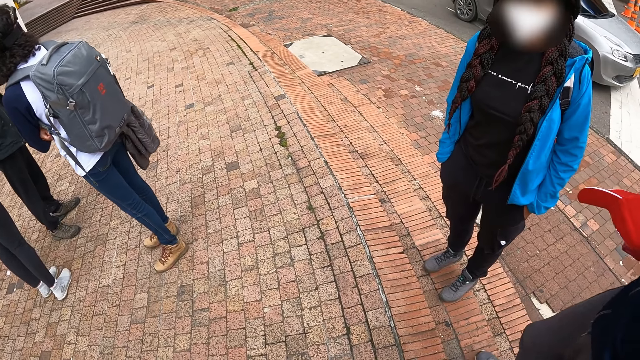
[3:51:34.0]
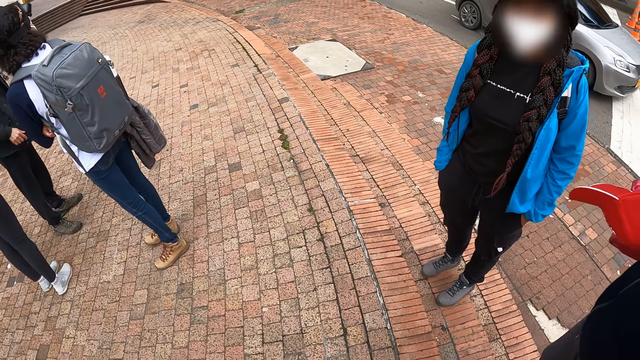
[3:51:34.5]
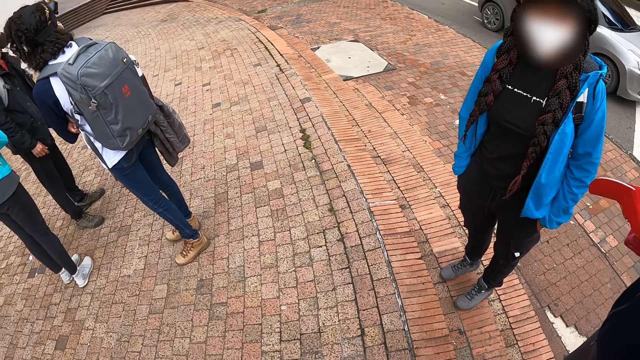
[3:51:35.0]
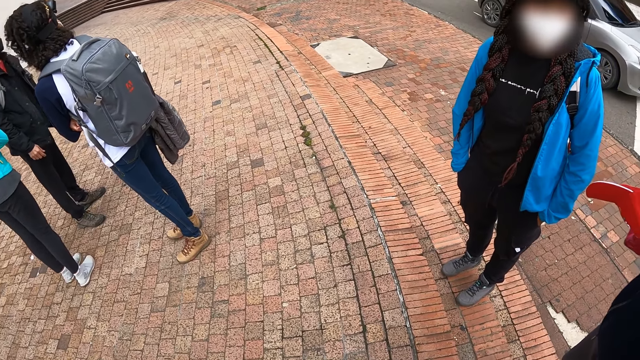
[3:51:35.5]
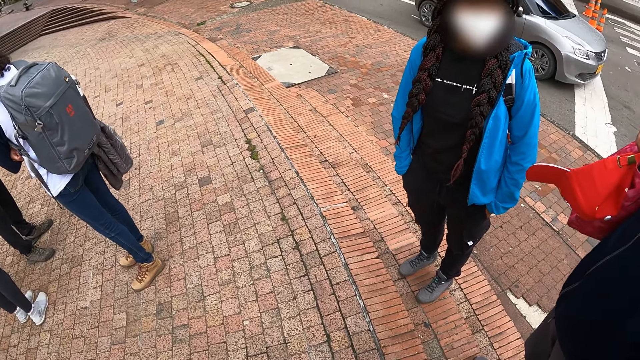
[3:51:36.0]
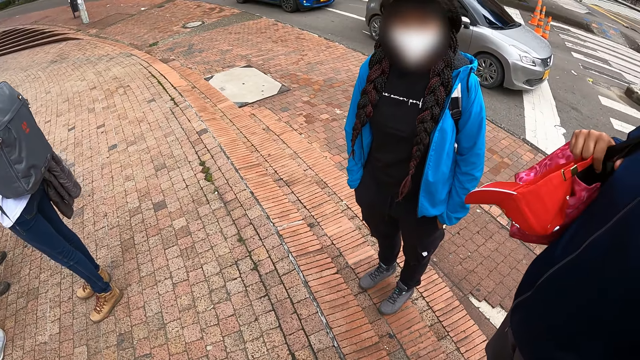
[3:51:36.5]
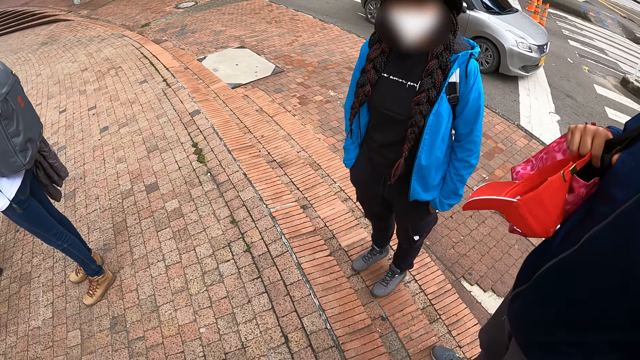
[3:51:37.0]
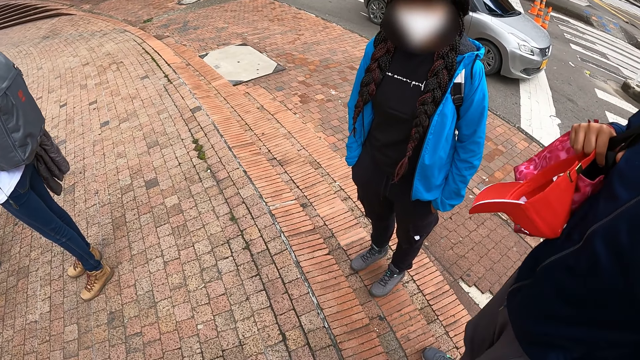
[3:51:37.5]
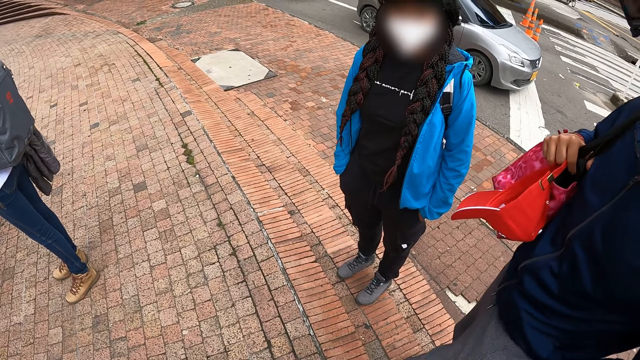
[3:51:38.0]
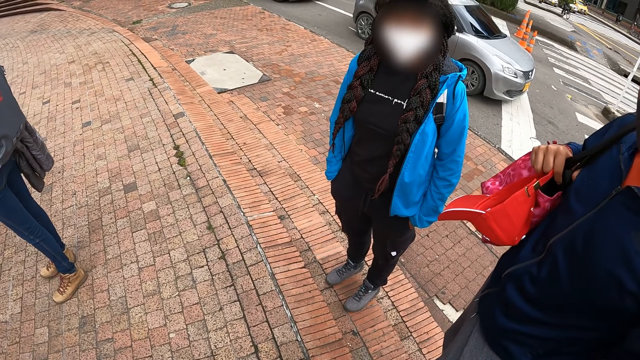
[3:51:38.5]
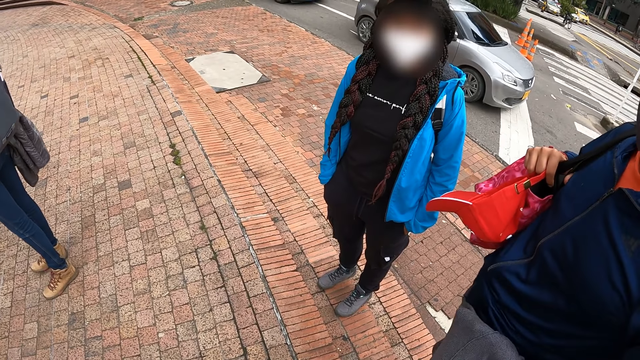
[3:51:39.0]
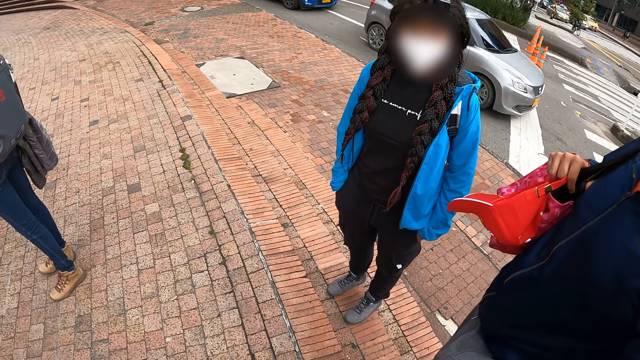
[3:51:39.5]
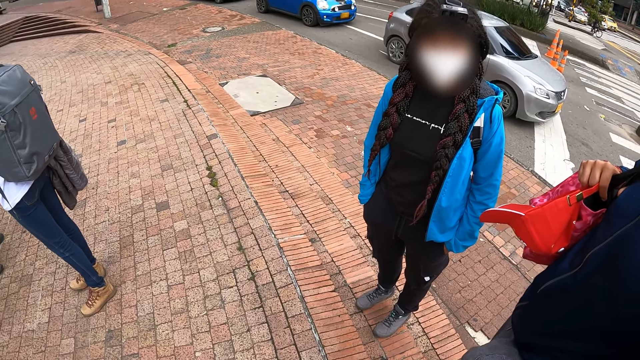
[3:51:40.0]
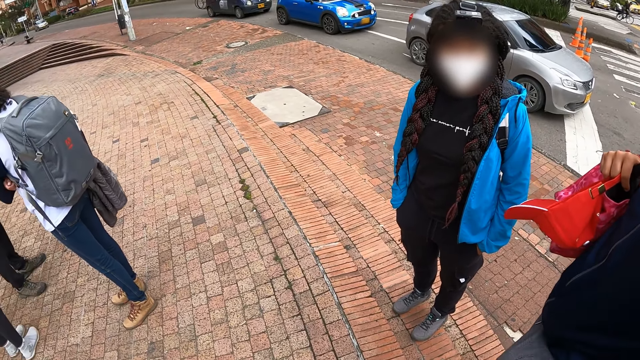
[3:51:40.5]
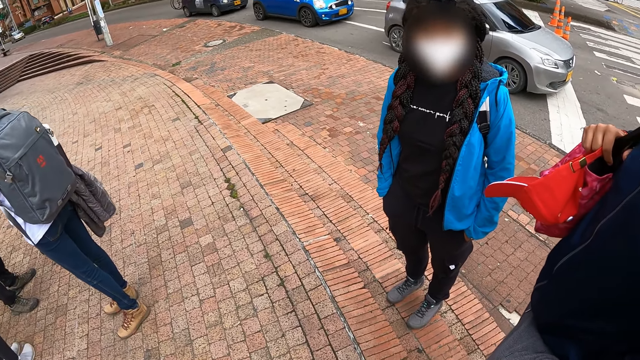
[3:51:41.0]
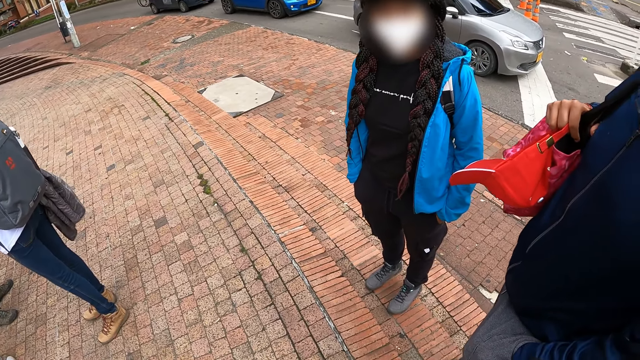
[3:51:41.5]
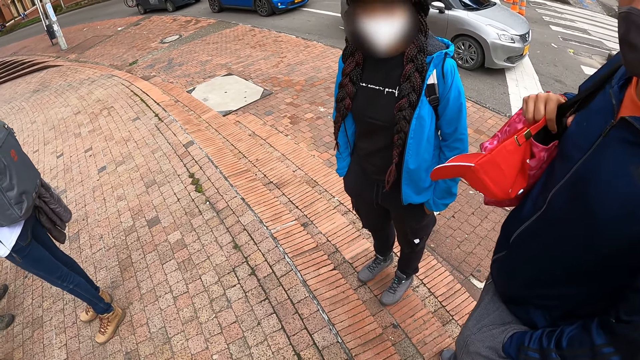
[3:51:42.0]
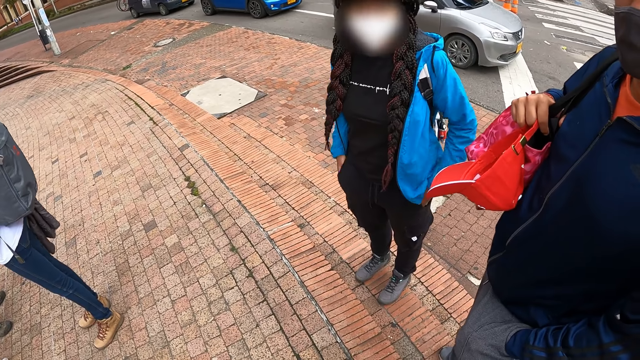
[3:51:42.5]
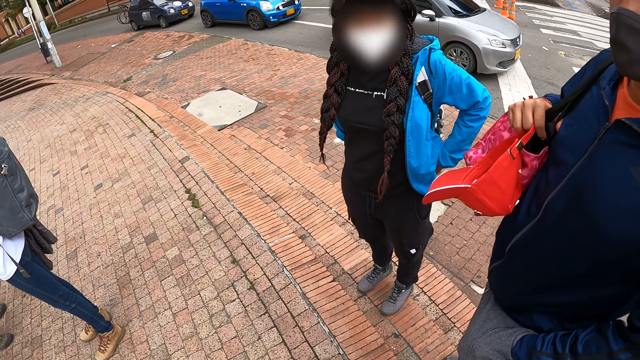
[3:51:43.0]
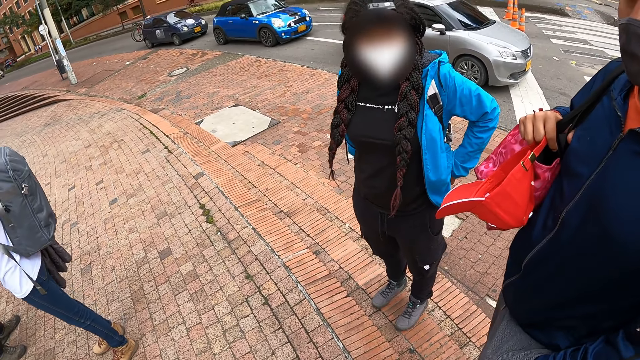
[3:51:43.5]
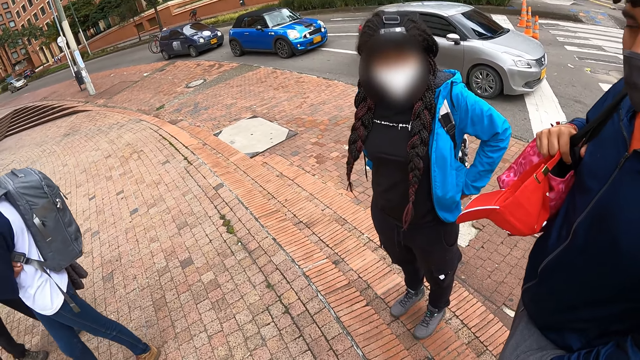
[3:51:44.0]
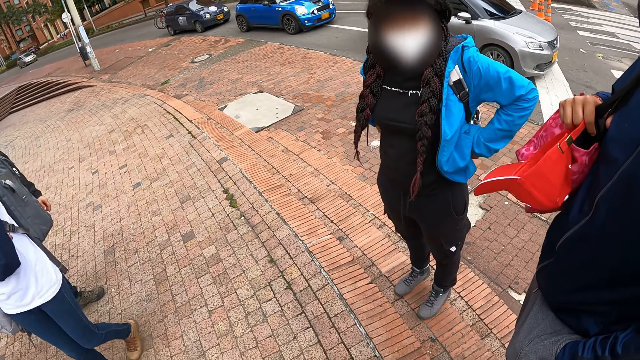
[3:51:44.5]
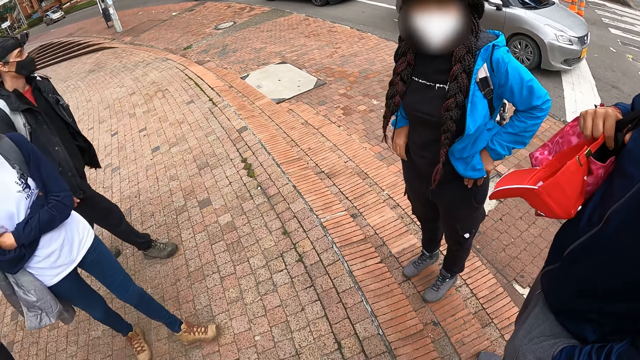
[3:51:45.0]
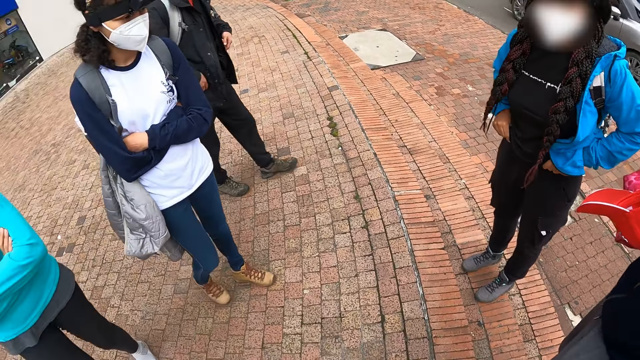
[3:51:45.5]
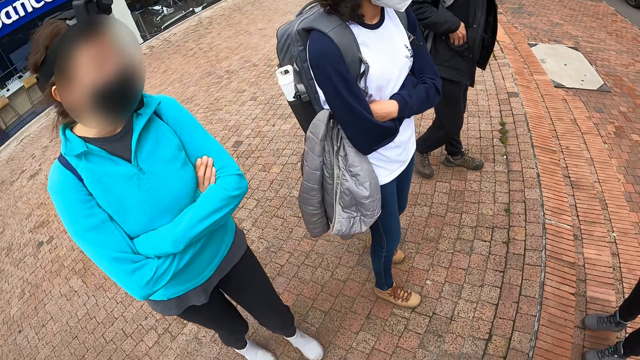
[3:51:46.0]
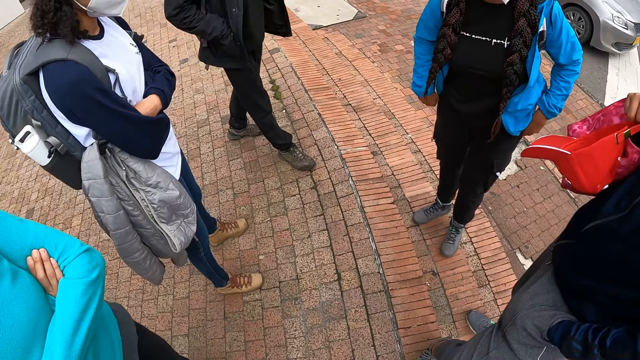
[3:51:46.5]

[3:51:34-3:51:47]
The woman adjusts her trousers with her hands.

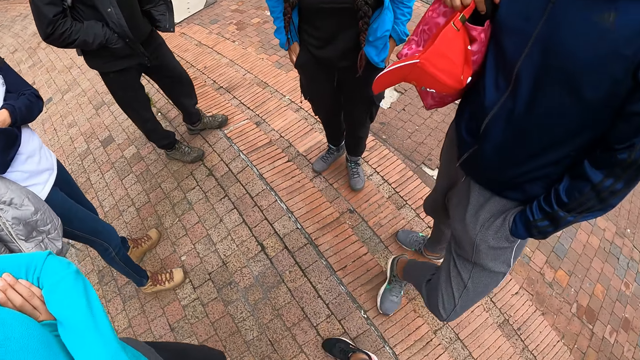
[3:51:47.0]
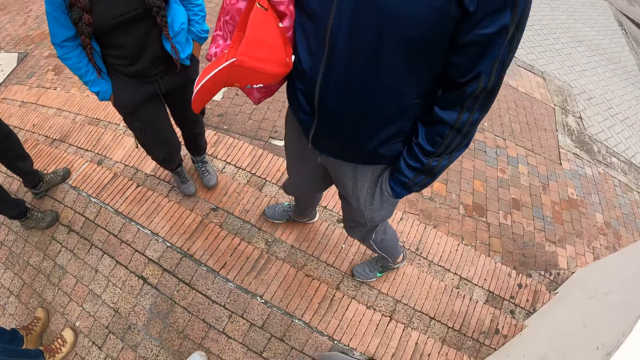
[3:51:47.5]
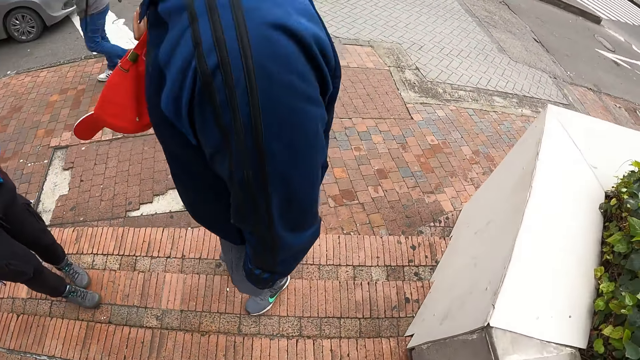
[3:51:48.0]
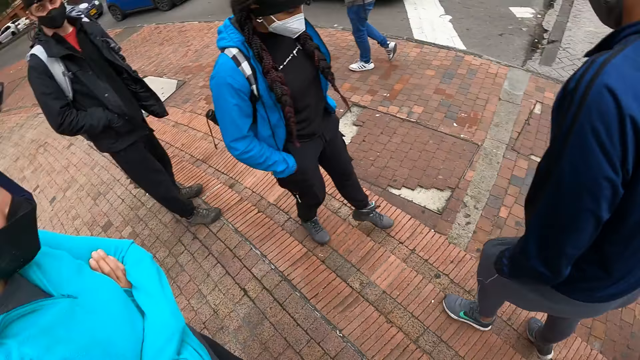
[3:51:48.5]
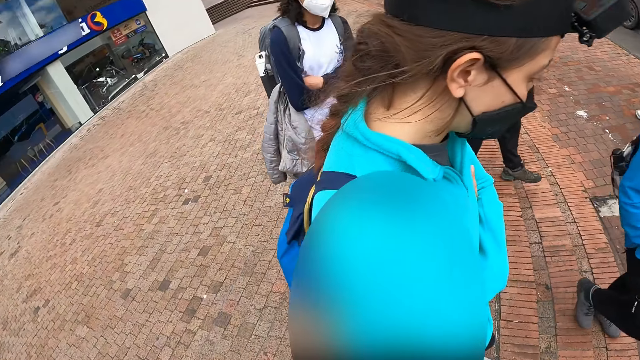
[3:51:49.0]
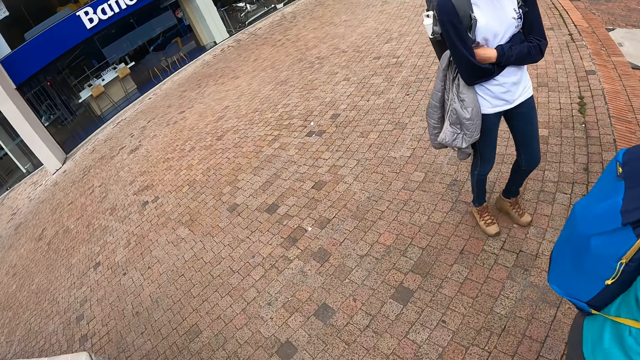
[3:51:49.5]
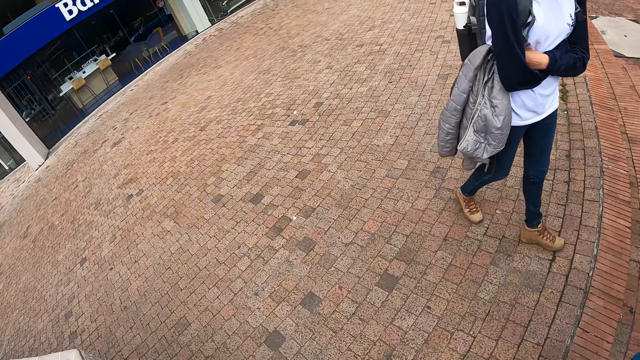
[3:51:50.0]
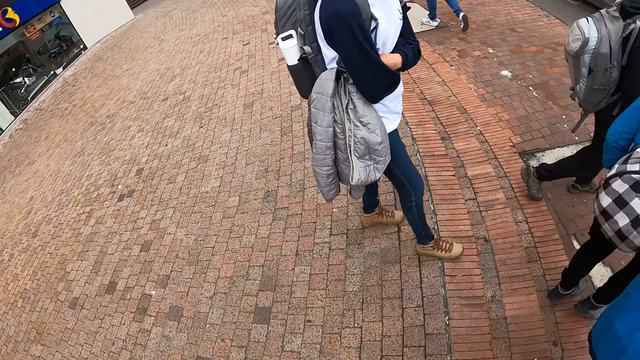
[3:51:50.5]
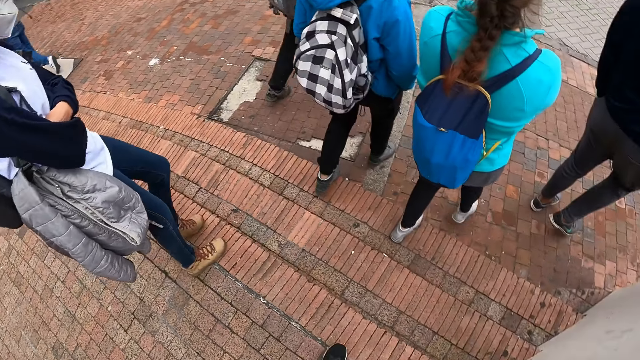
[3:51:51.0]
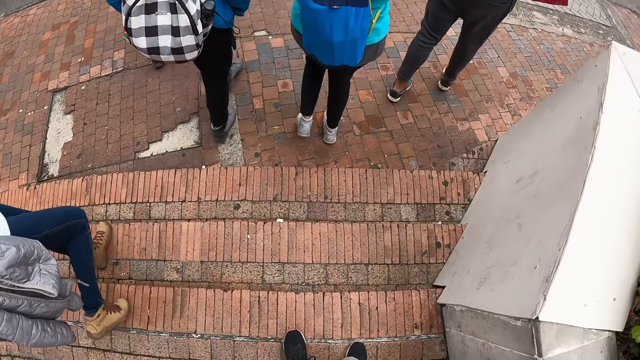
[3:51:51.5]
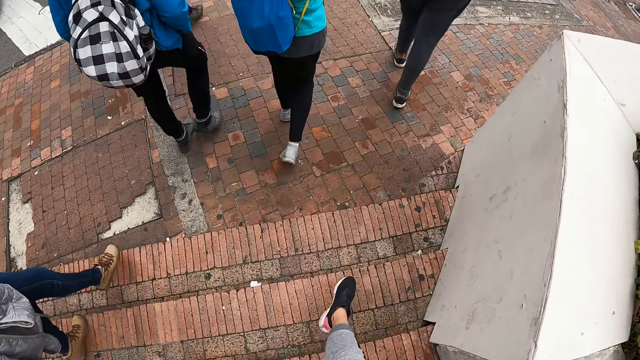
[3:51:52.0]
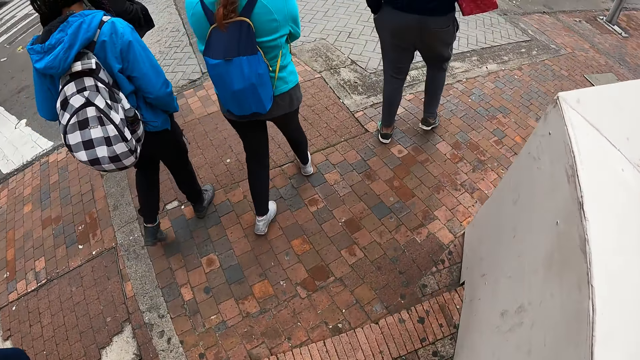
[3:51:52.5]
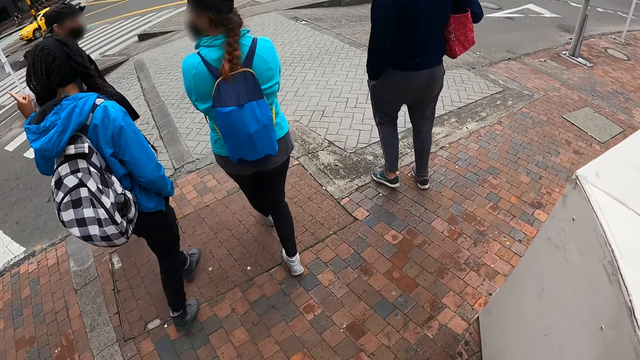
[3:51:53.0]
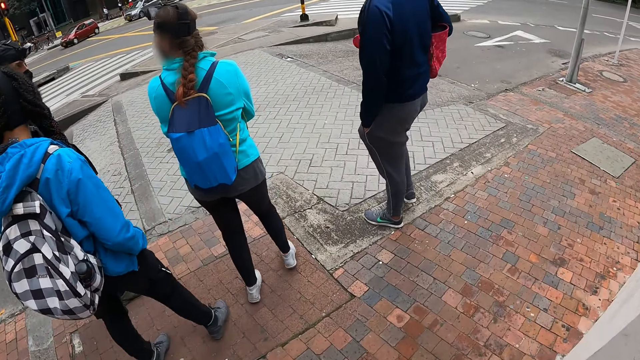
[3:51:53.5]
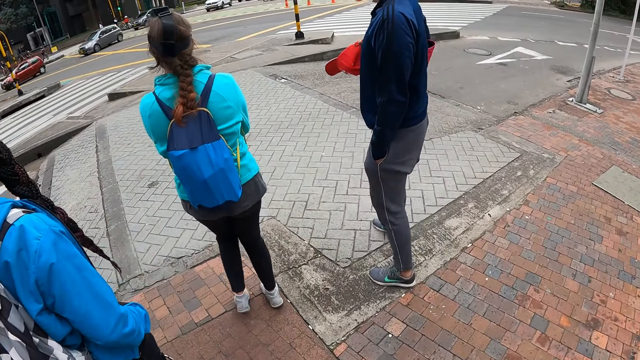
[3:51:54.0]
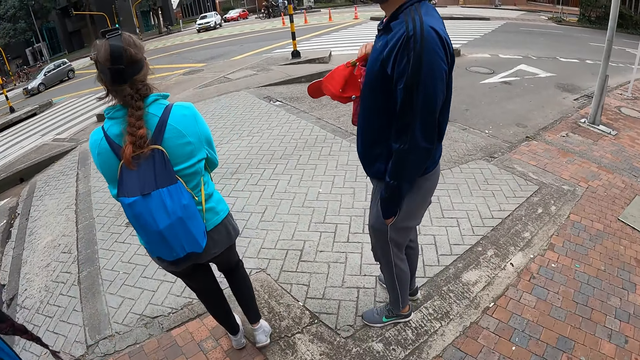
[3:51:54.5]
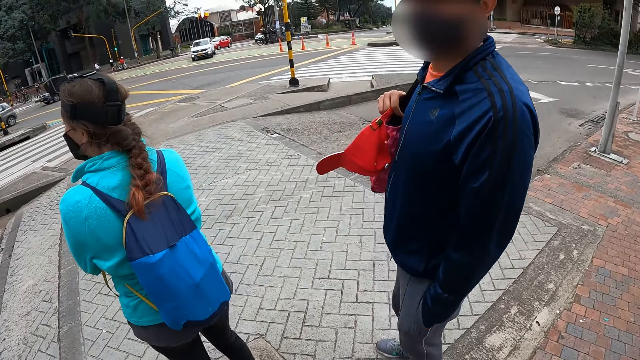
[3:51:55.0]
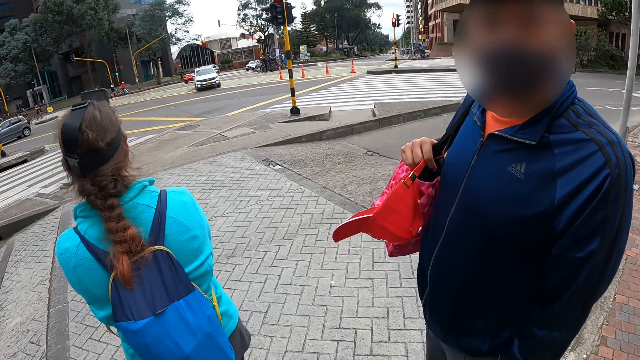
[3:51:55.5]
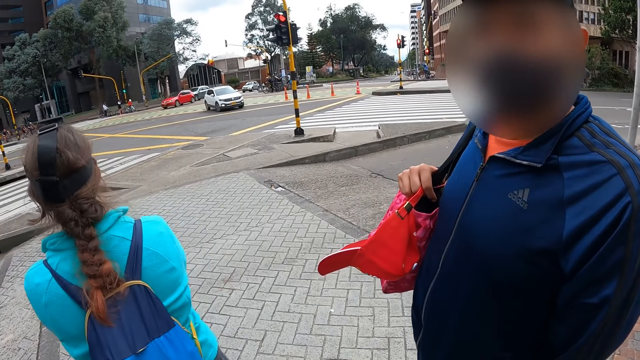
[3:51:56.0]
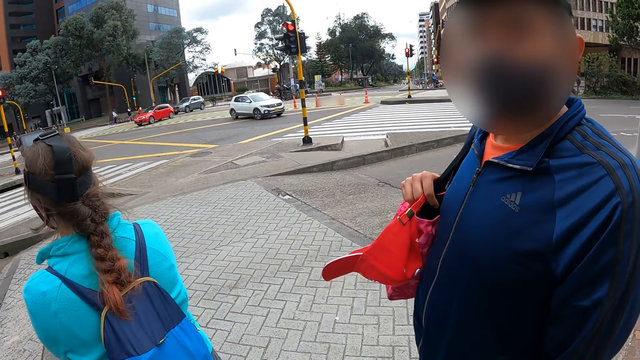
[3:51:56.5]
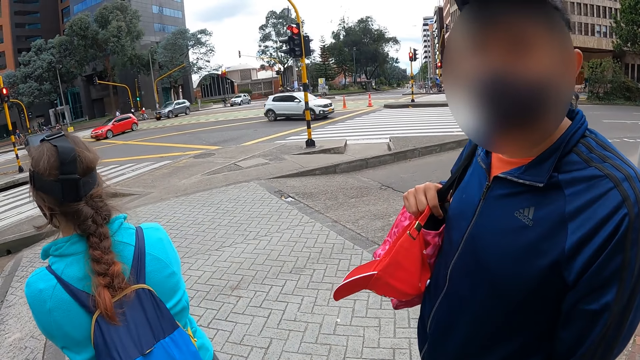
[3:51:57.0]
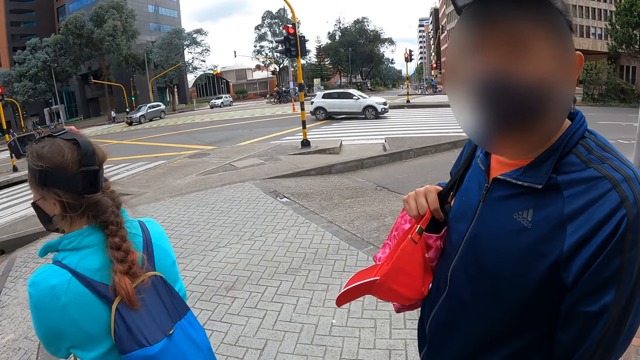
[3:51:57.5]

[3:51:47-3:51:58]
The camera wearer looks around. They climb down the stairs.
